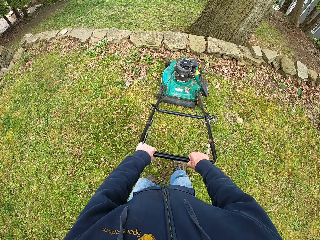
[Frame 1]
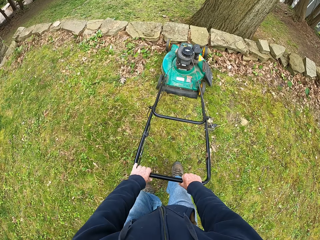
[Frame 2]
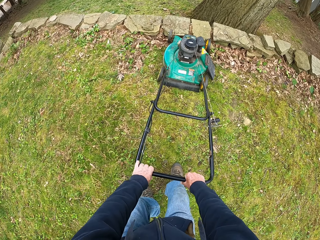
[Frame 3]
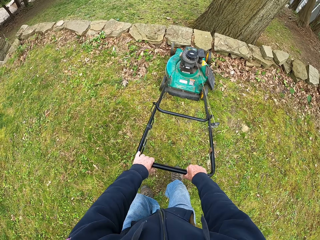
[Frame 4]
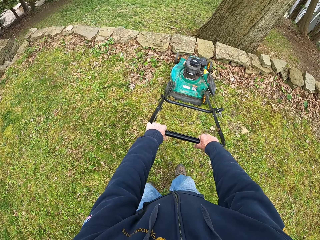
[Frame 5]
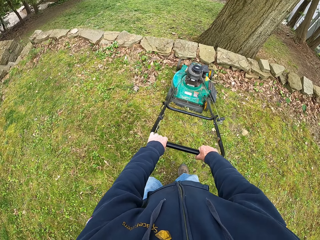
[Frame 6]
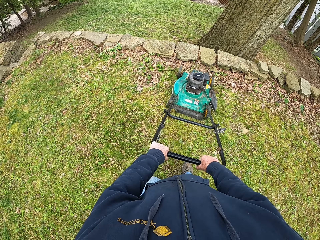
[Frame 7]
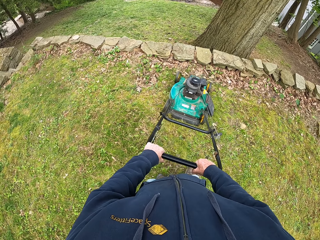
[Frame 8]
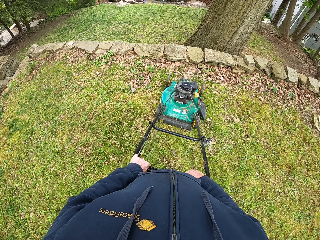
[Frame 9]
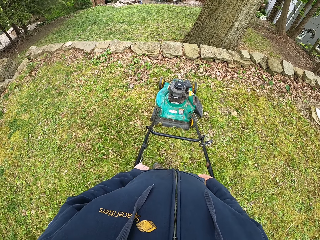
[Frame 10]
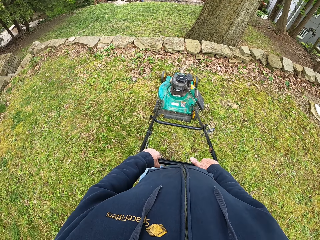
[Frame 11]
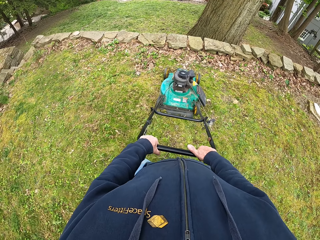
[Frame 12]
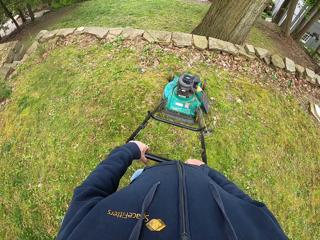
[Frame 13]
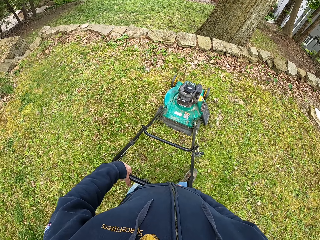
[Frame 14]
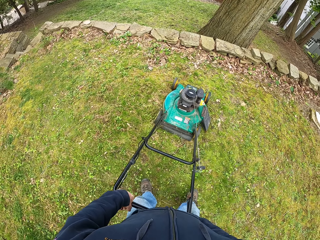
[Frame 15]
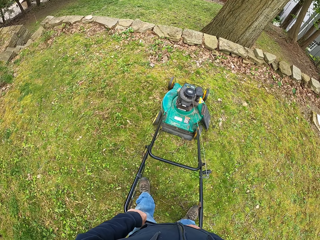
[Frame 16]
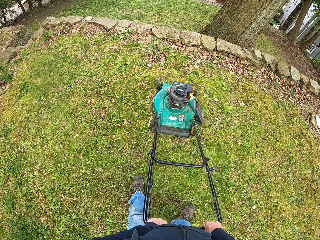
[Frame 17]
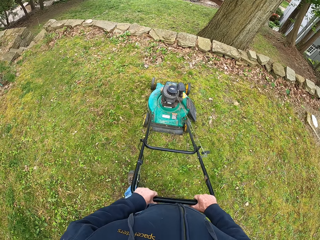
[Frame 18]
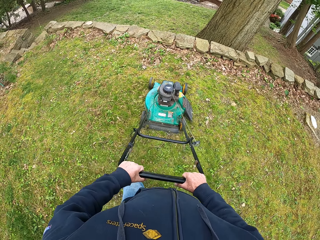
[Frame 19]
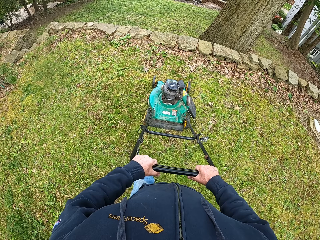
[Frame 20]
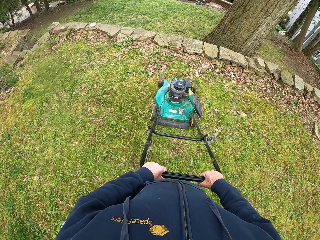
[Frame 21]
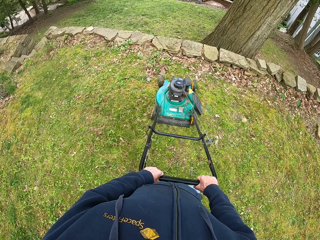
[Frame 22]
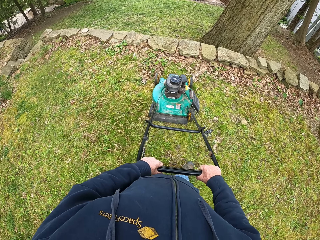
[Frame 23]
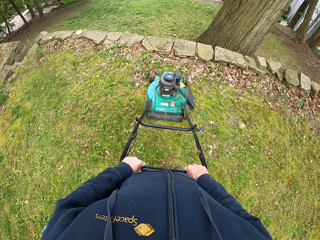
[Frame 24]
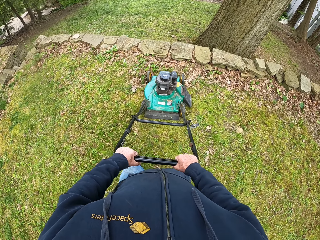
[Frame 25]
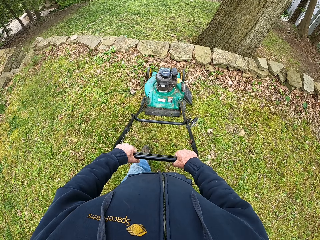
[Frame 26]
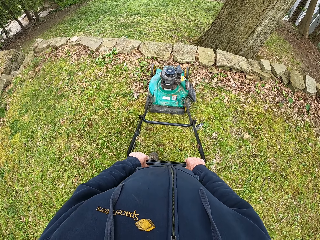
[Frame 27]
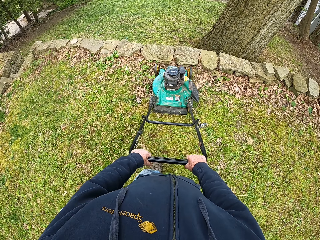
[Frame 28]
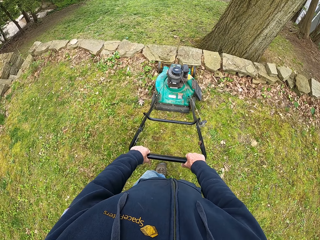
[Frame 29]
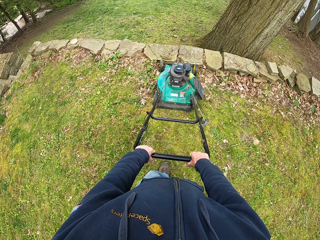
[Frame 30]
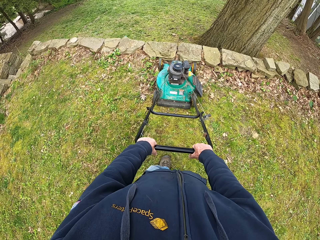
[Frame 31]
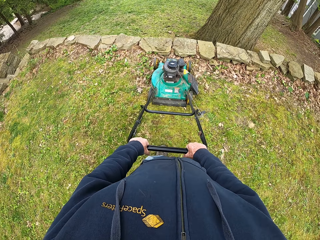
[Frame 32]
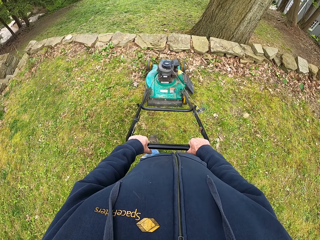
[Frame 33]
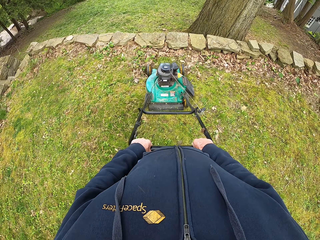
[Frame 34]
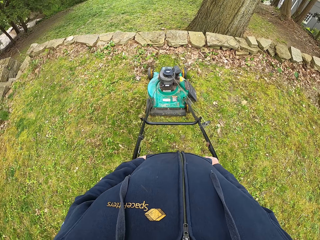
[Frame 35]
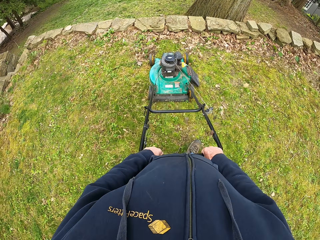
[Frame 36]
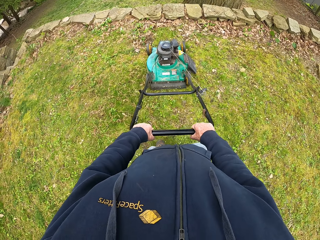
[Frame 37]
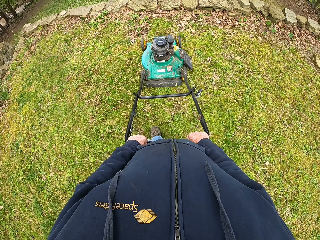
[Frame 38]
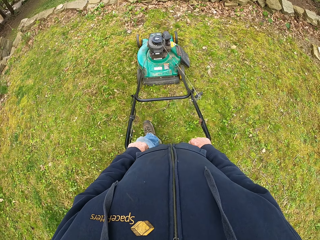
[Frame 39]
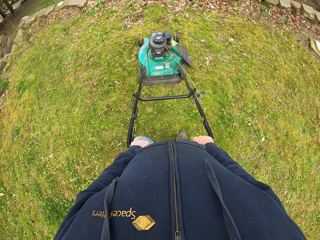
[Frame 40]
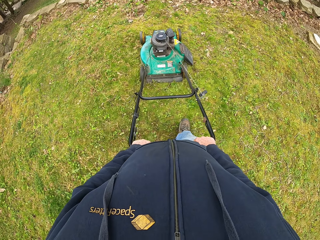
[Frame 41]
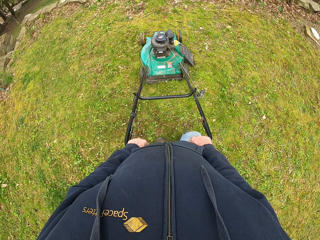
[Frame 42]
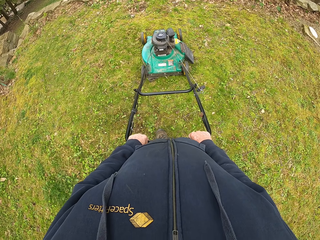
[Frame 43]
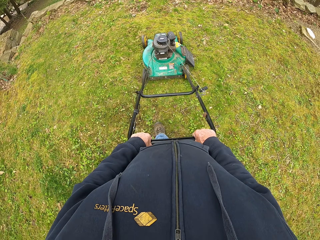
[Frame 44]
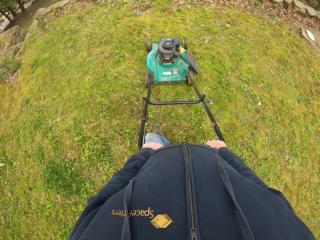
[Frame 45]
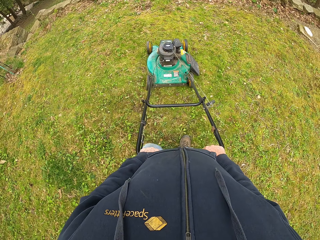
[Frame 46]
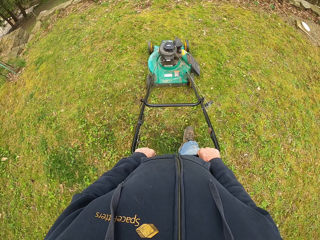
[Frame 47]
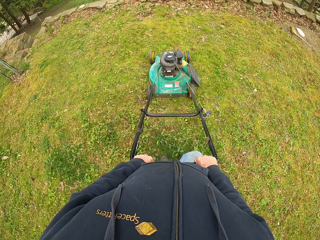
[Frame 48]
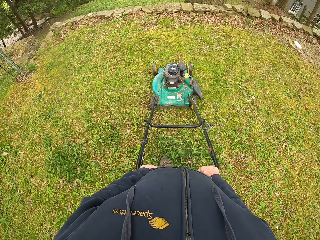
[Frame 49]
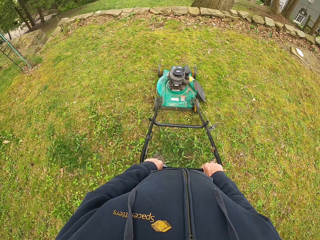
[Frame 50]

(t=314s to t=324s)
The camera wearer pulls the lawn mower backward. They pull the lawn mower forward. They pull the lawn mower backward.

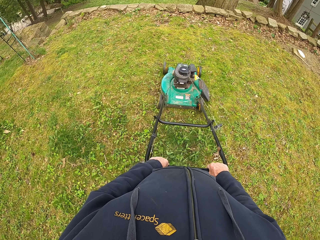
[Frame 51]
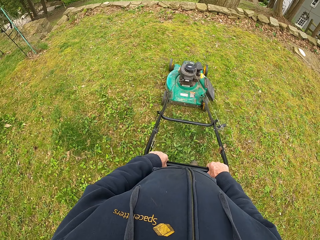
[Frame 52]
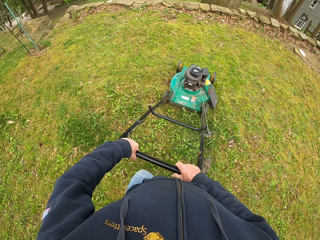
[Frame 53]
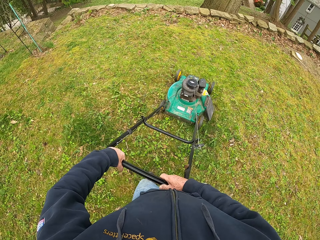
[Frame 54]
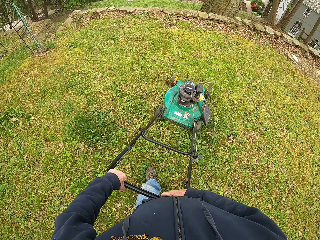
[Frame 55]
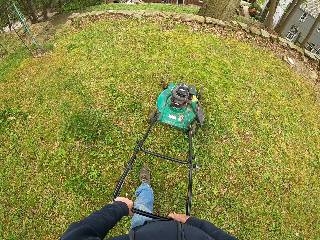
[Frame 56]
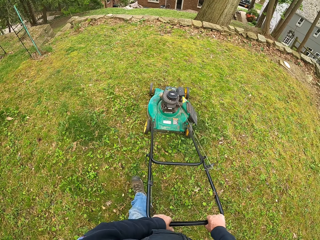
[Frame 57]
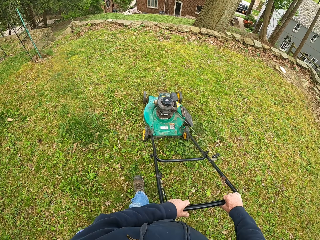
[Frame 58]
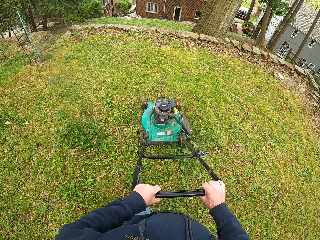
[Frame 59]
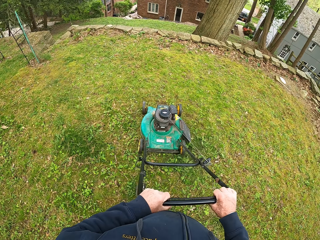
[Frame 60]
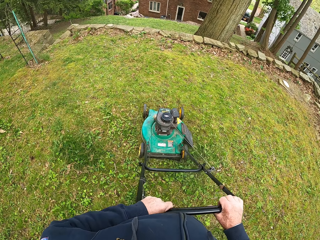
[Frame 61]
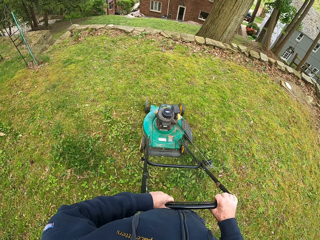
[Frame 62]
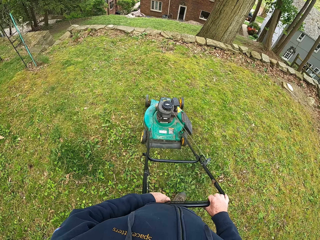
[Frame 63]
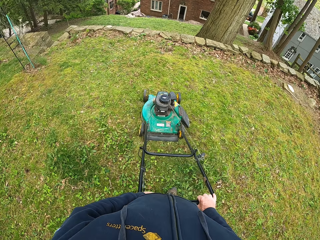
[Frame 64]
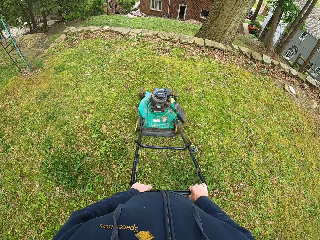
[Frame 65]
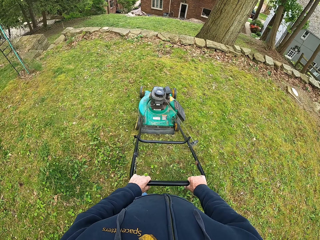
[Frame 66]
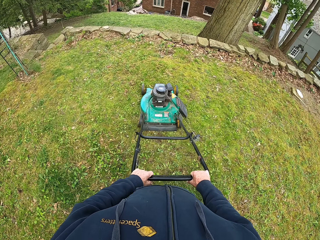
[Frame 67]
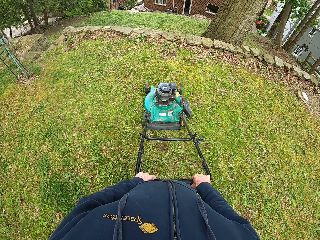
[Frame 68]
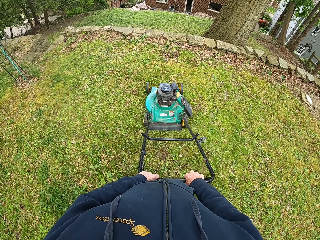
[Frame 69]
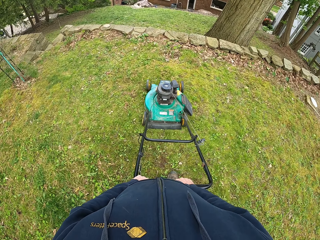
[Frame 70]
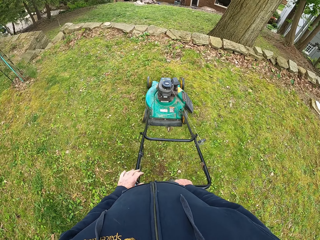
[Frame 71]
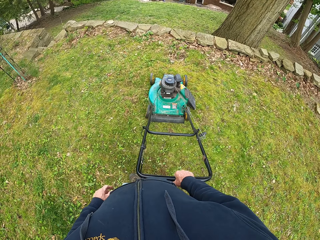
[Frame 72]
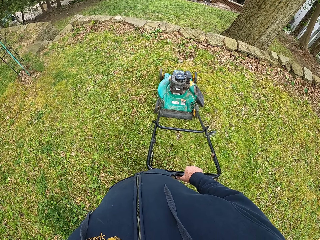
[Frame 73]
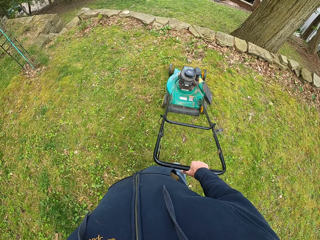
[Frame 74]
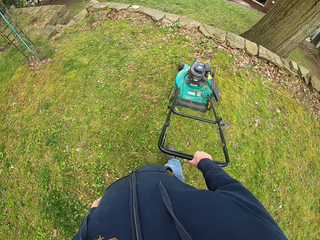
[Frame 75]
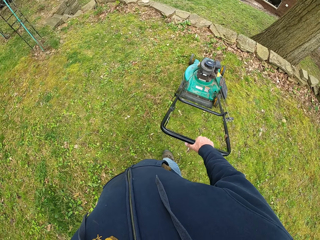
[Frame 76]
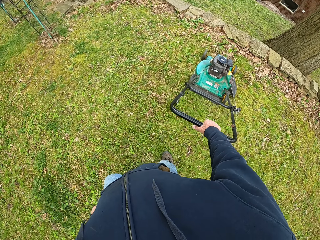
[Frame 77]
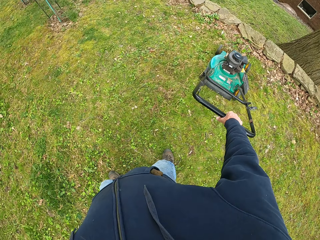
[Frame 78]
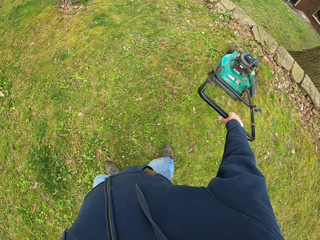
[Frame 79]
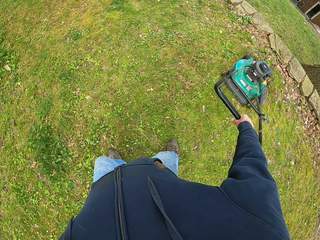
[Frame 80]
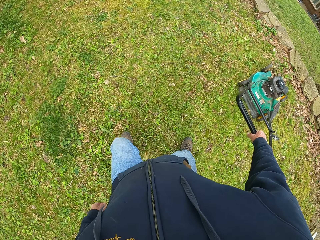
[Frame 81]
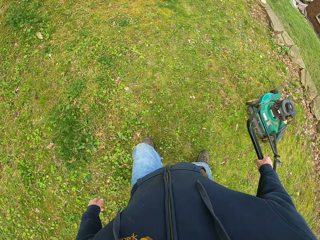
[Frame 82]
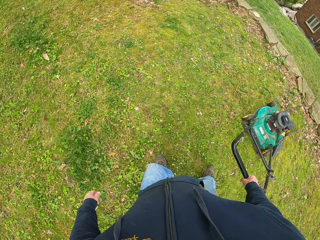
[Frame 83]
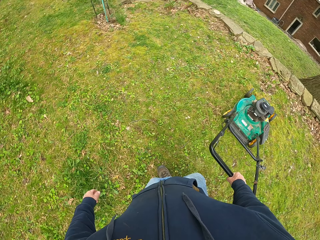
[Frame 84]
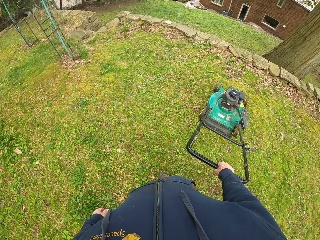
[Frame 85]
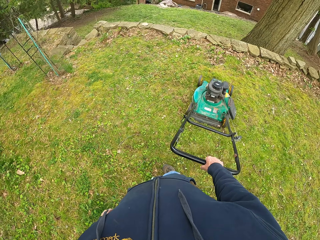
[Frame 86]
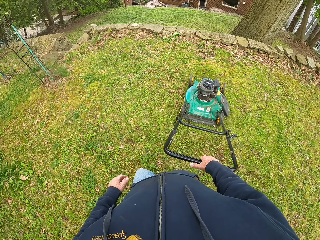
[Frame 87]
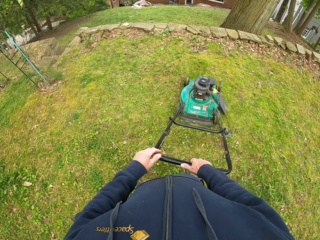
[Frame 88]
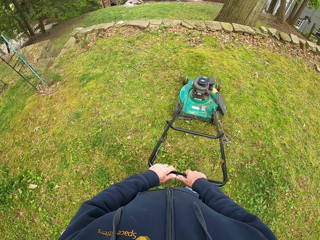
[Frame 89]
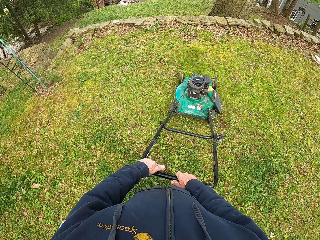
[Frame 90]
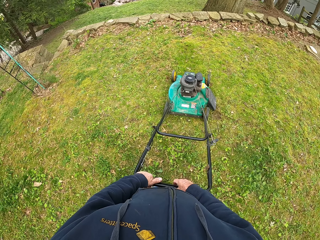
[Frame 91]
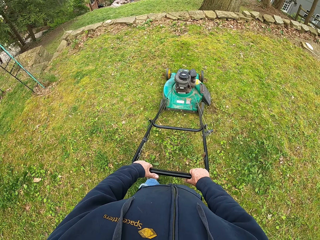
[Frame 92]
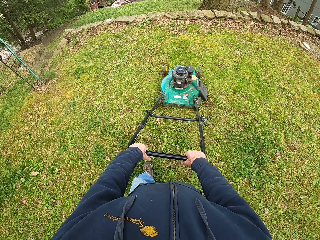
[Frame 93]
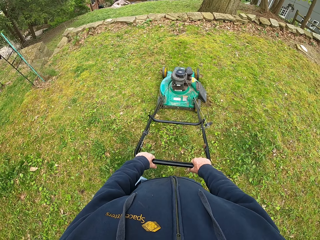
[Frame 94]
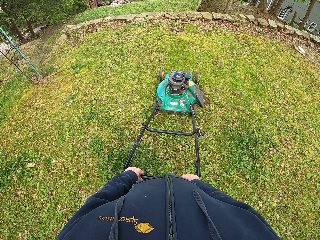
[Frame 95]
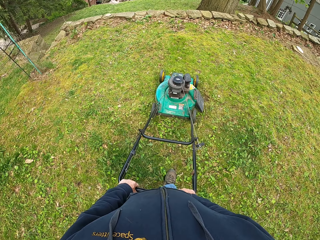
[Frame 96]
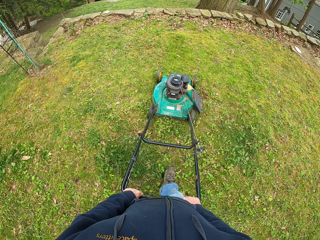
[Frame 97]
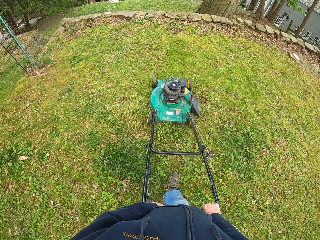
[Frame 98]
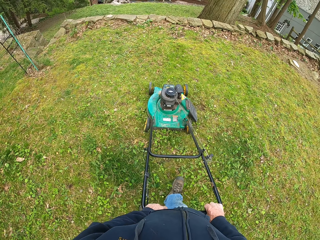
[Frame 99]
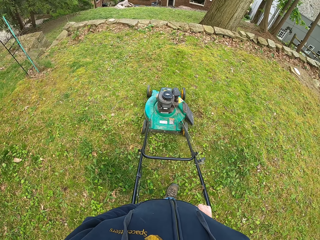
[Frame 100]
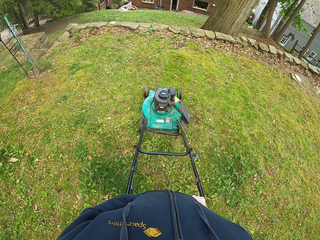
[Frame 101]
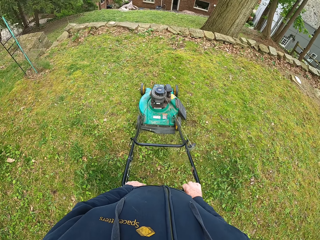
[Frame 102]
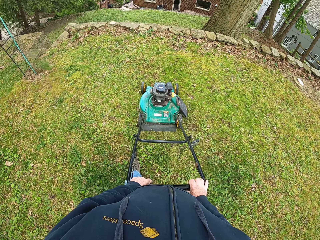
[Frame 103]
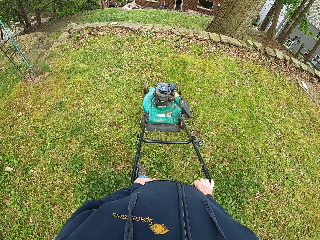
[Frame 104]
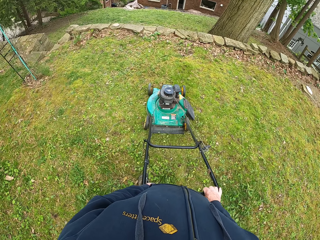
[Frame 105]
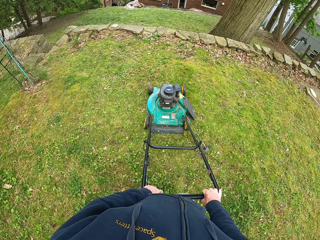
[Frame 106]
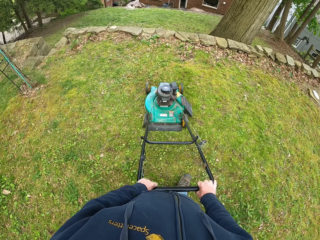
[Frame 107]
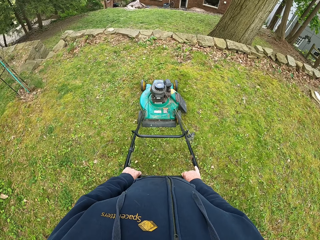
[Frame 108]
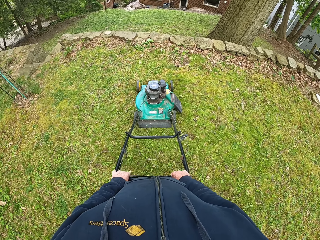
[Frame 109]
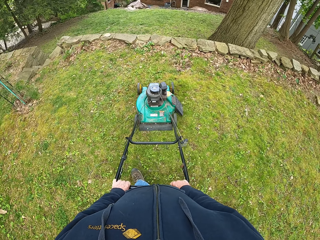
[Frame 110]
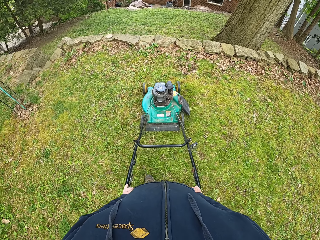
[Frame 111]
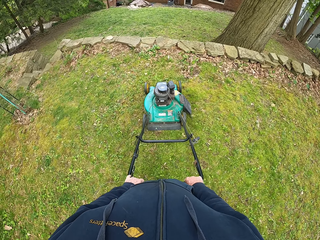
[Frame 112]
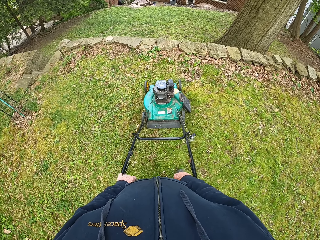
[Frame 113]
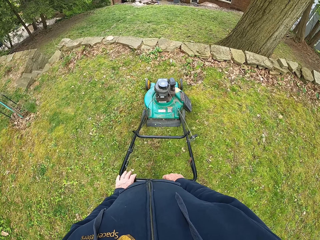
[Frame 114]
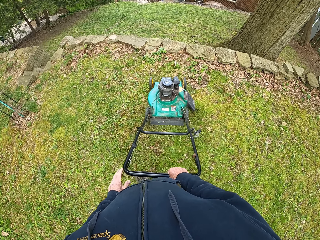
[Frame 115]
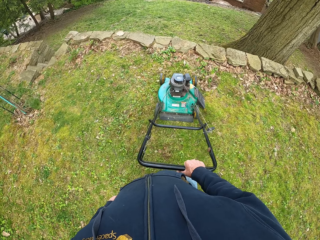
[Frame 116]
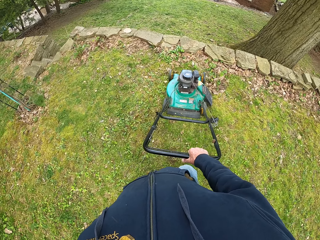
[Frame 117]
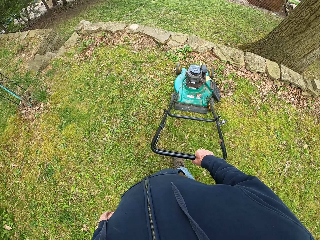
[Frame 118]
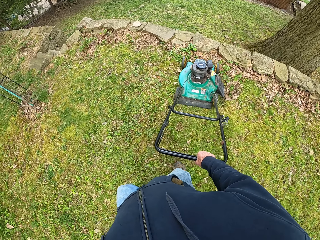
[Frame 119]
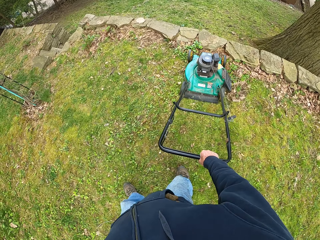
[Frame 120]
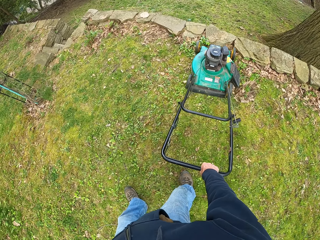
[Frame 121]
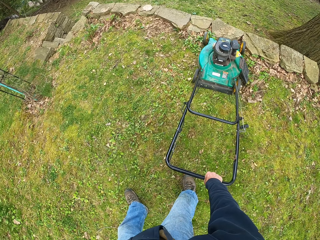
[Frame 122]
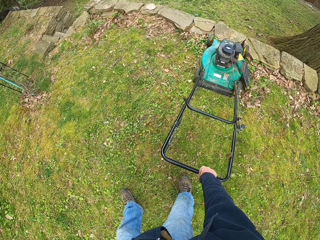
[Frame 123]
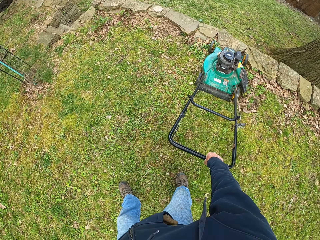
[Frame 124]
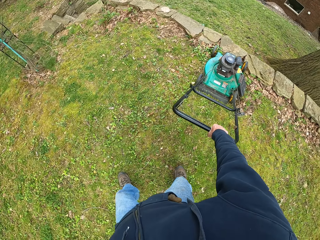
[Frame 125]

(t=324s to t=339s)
The camera wearer pulls the lawn mower forward. He removes his left hand from the handle of the lawnmower. He pulls the lawn mower backward. He puts his left hand on the handle of the lawnmower. He pulls the lawn mower forward. He removes his left hand from the handle of the lawnmower.
